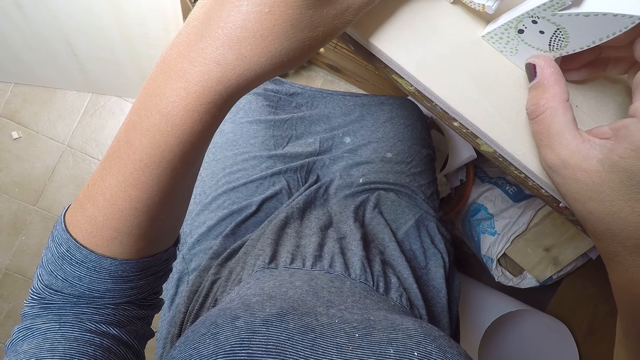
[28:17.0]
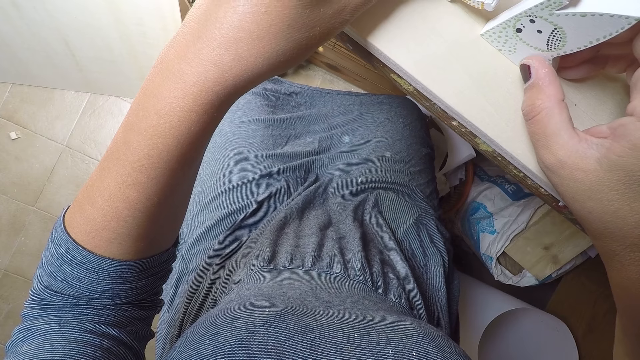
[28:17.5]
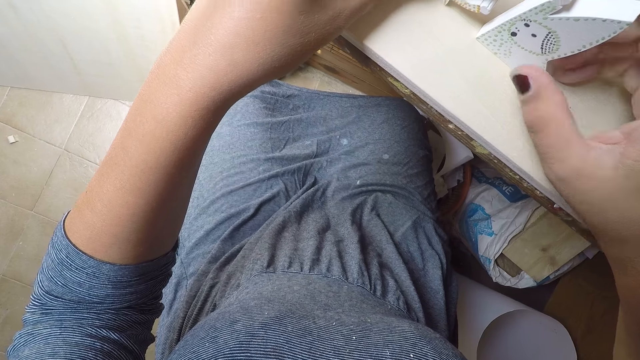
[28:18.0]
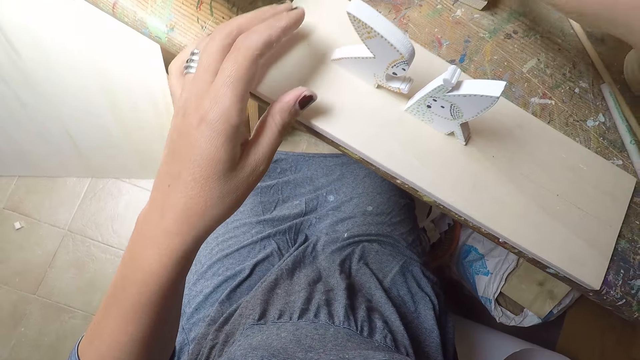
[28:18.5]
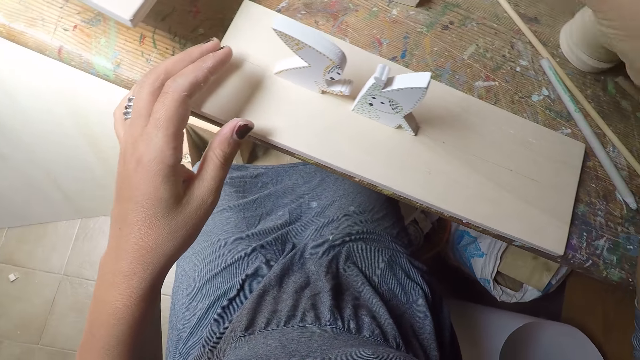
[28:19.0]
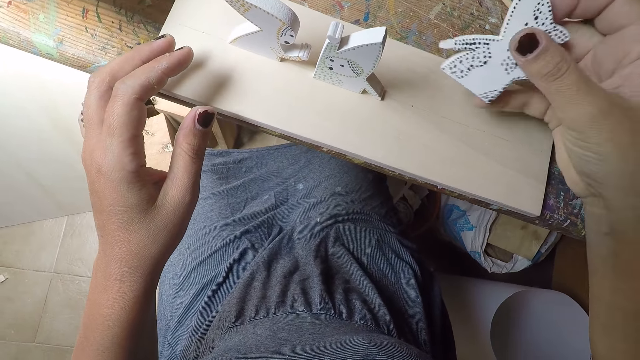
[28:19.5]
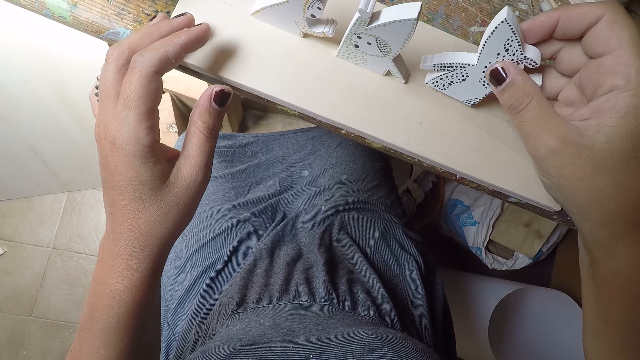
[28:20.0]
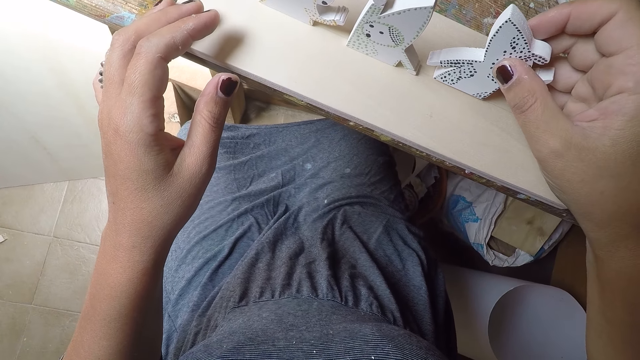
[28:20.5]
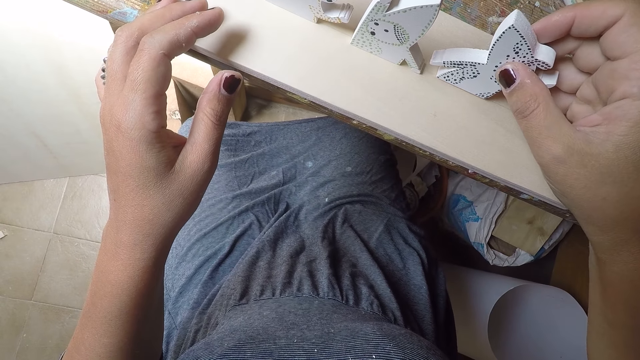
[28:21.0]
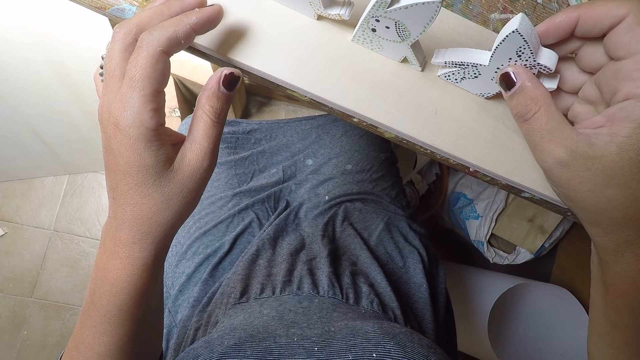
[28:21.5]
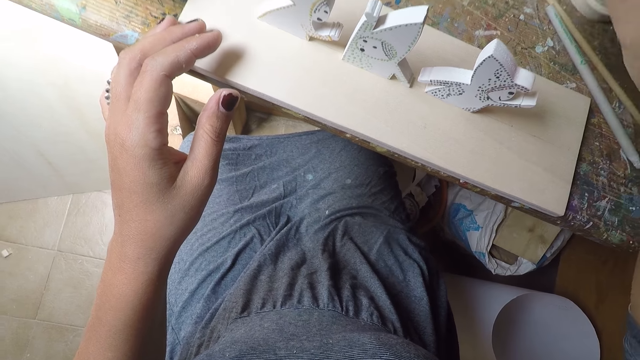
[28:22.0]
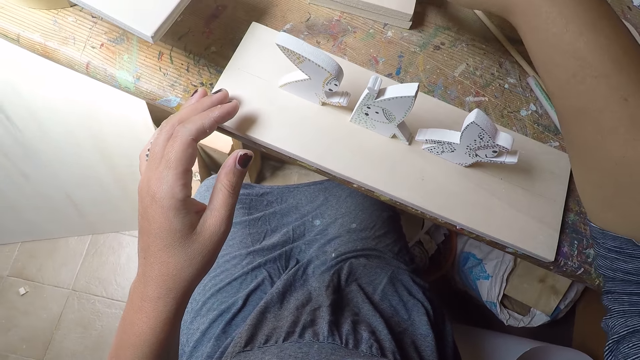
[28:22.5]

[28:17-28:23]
The camera wearer takes a crafted wood on the workshop table with her right hand. She places the crafted wood on the piece of wood with her right hand.

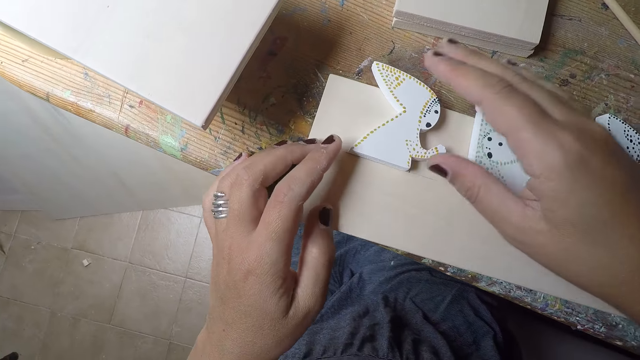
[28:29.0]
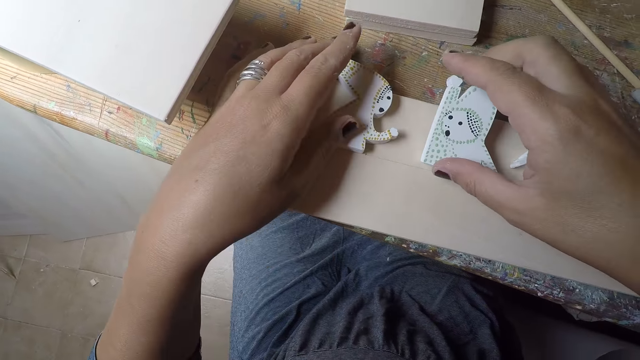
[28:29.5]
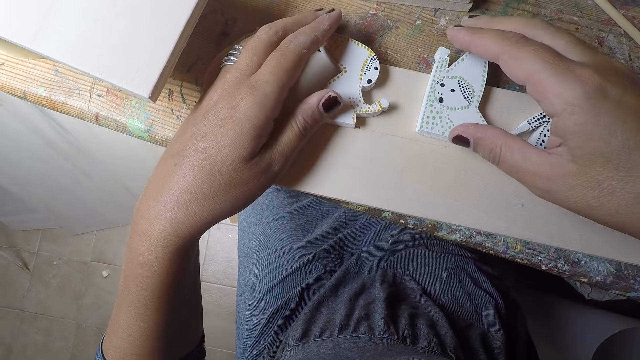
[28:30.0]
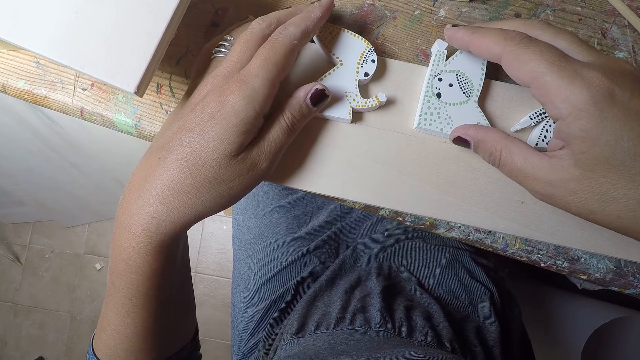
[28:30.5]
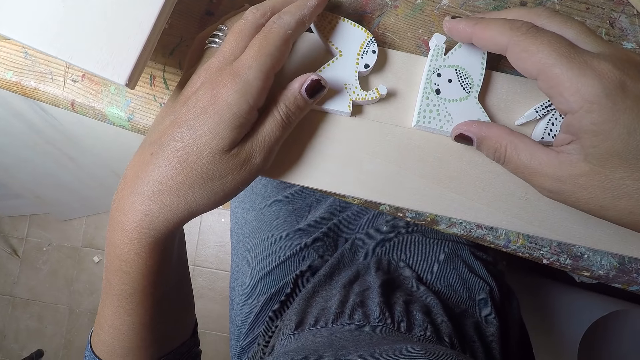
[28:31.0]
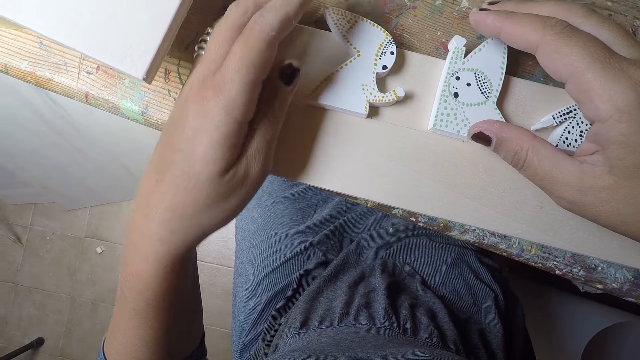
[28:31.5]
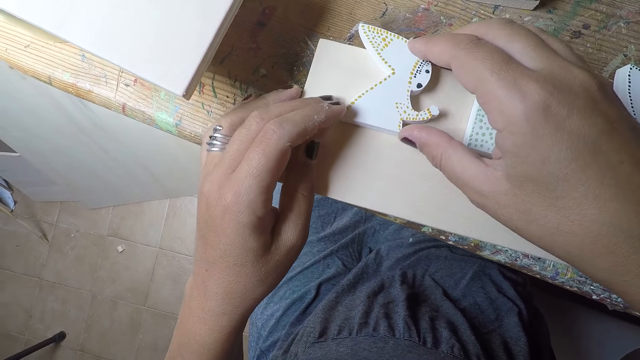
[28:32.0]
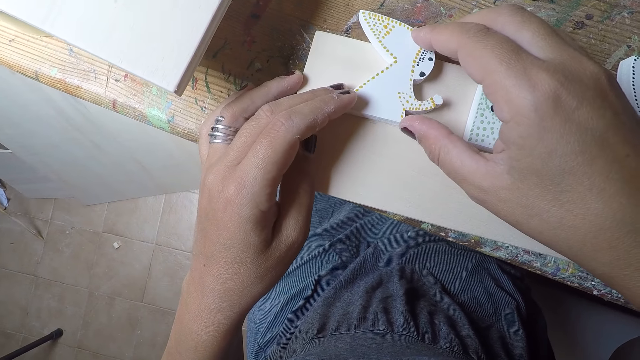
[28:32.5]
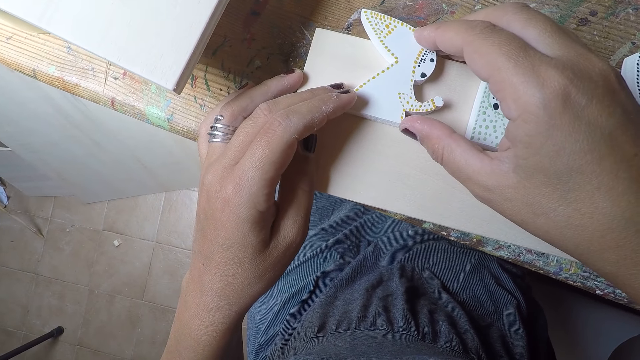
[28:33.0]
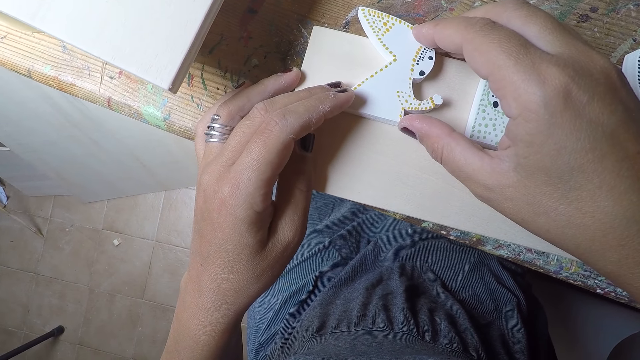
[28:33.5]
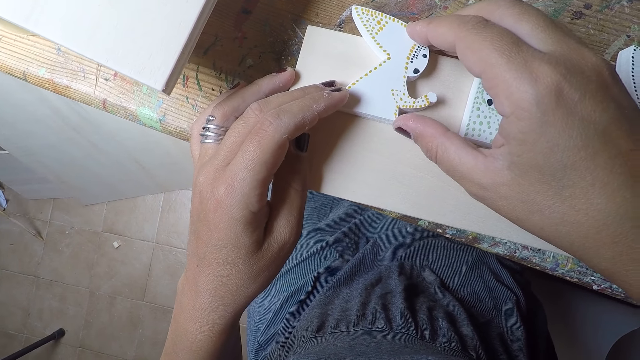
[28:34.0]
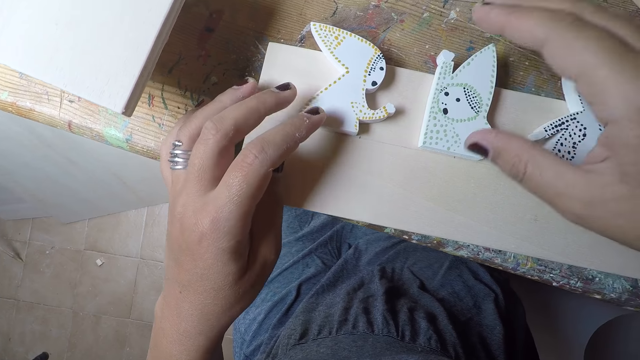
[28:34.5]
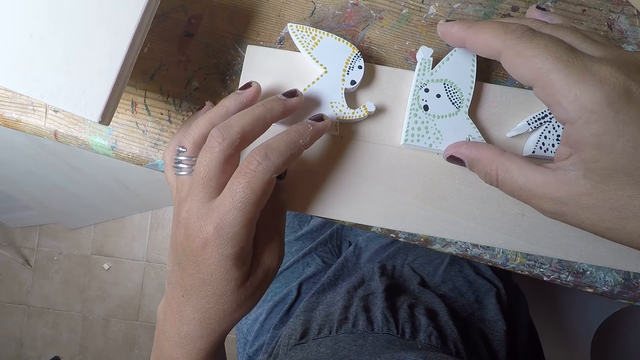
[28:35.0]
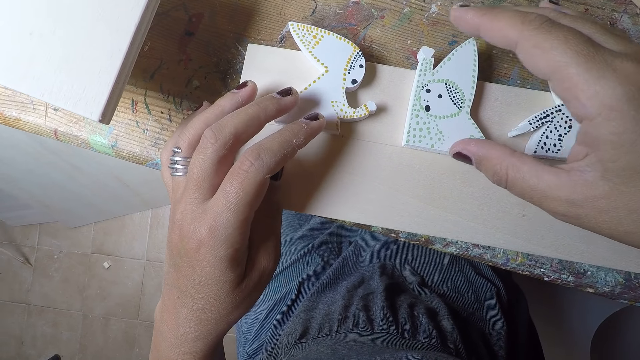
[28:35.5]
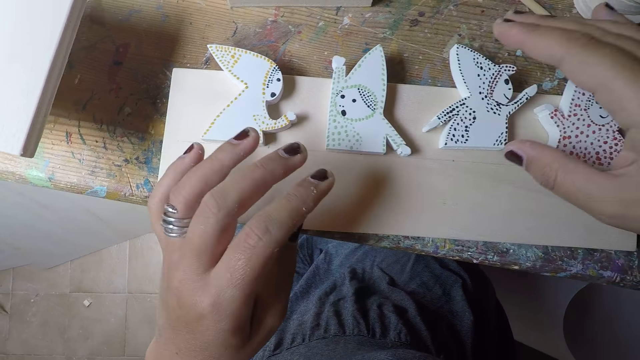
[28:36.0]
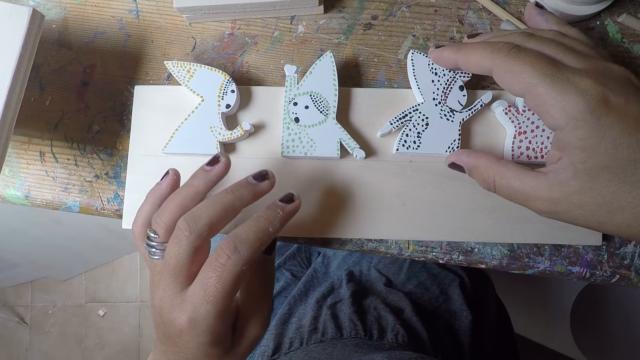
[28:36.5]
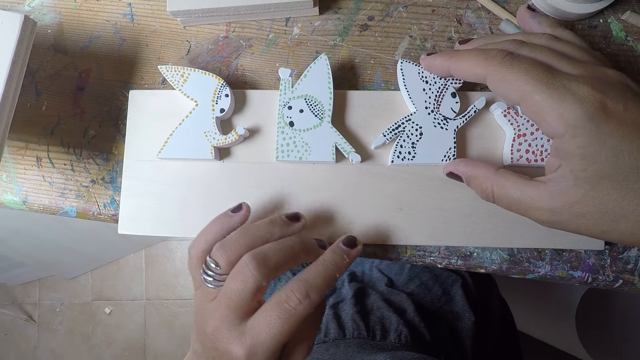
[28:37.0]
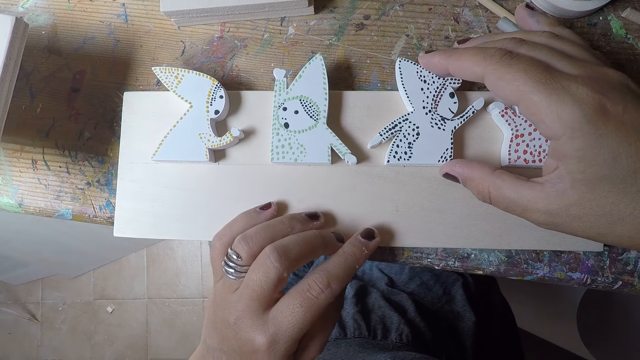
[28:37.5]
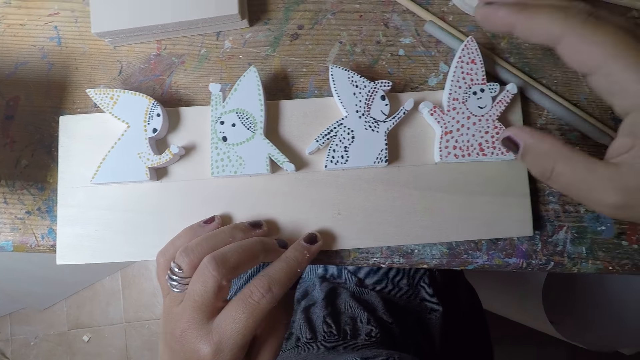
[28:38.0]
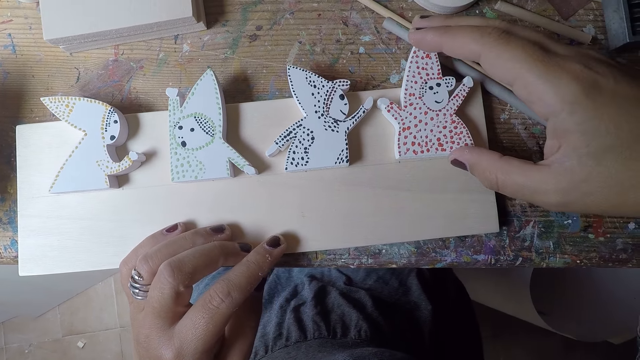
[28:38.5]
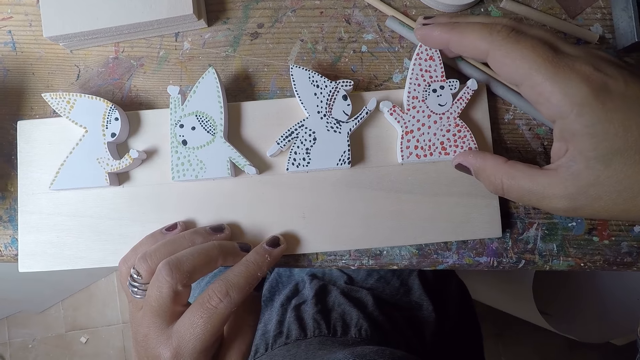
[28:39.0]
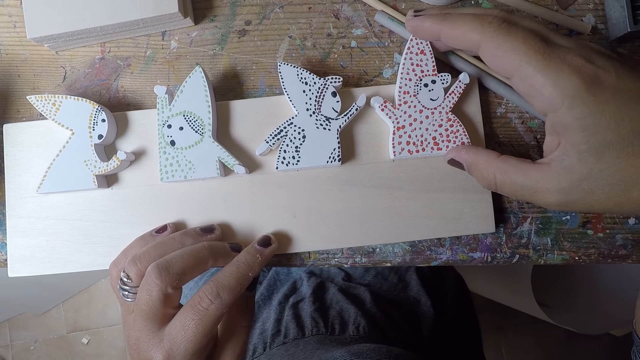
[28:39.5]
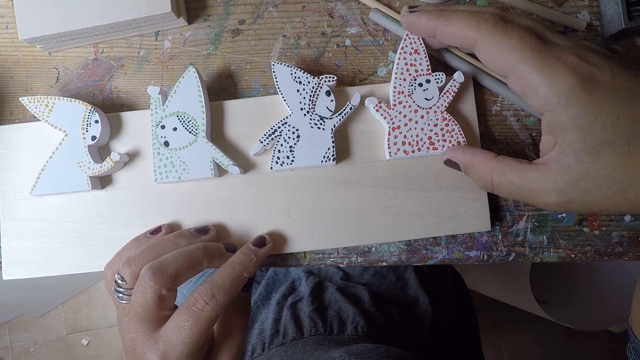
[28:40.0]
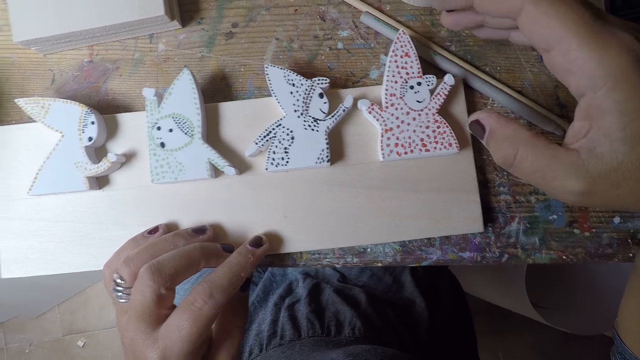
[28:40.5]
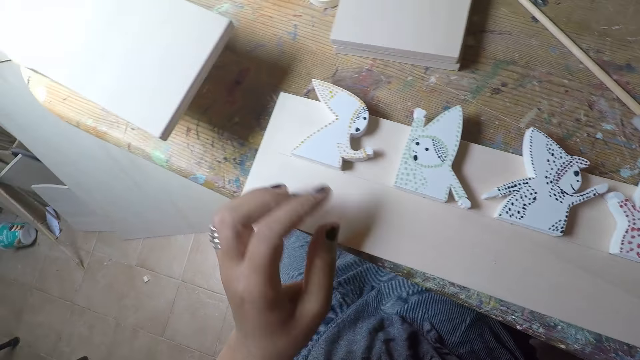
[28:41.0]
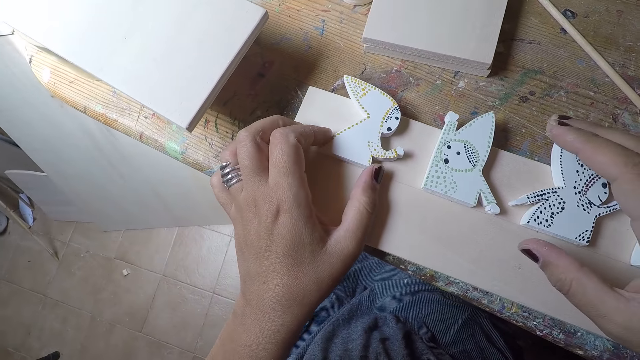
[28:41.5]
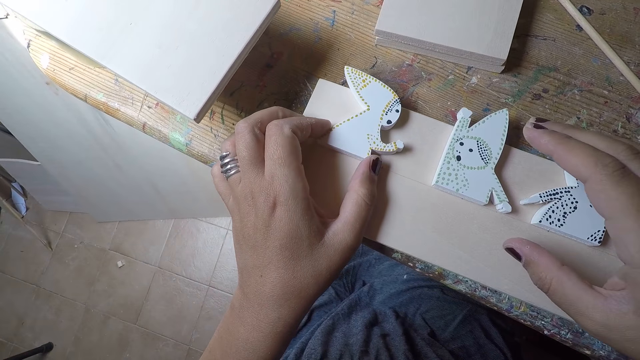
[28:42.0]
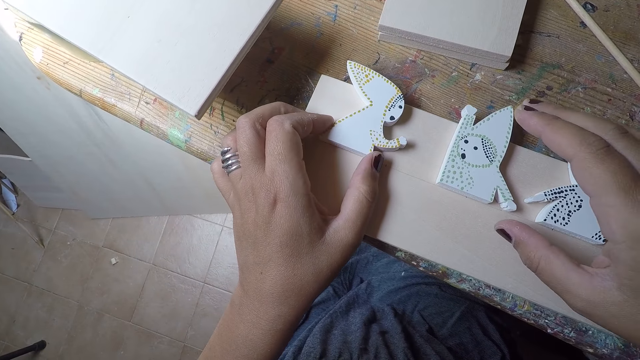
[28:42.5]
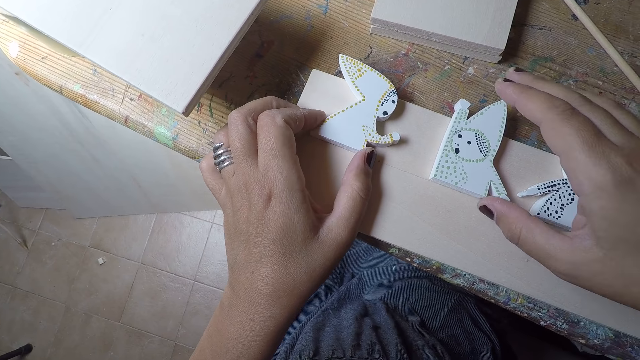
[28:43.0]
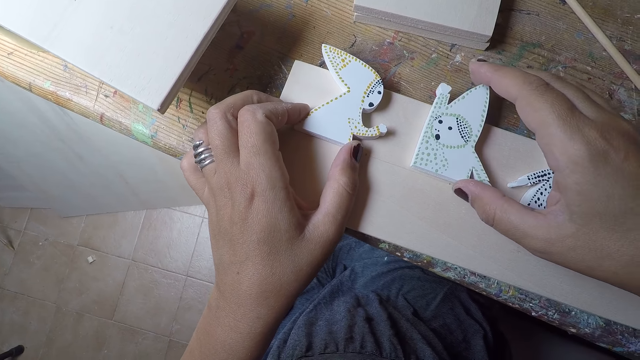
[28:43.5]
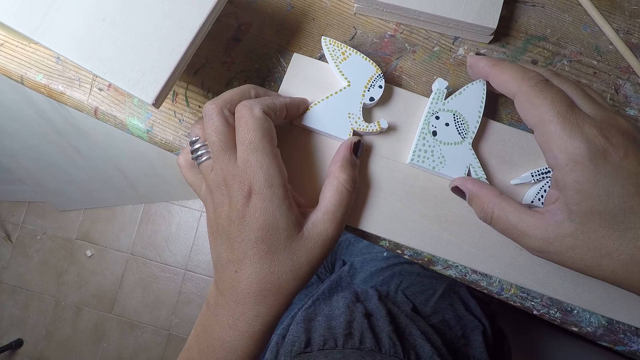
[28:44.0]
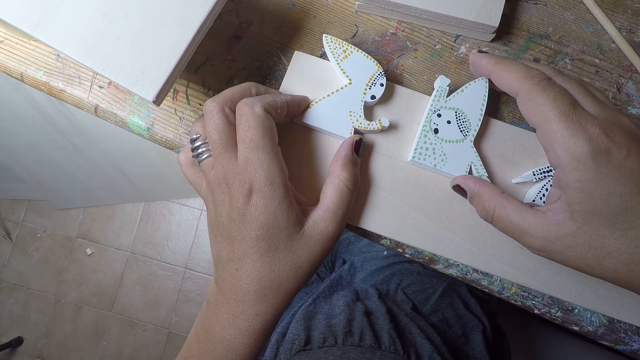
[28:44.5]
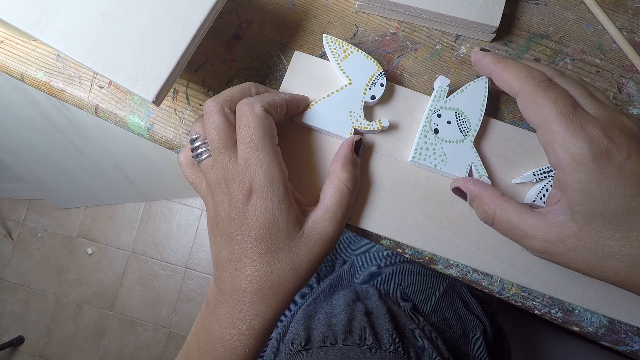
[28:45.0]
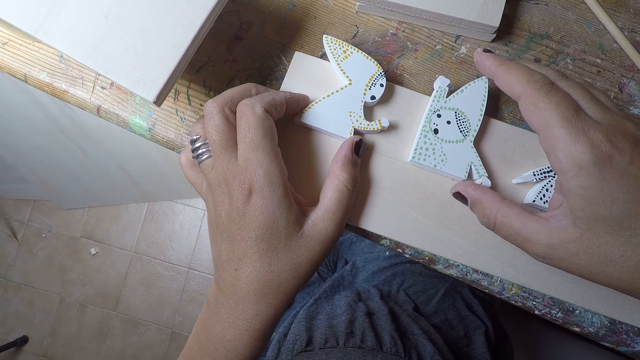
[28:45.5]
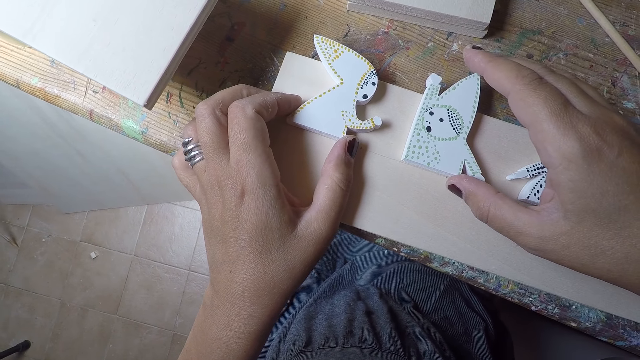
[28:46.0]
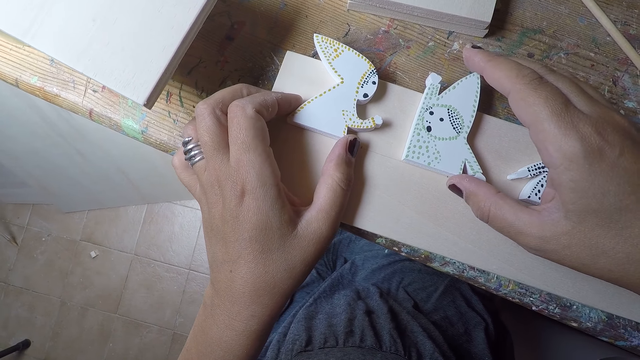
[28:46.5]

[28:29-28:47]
The camera wearer adjusts the crafted wood with her right hand. She adjusts the crafted wood with her left hand. She adjusts the crafted wood with both hands. She adjusts the crafted wood with her right hand repeatedly. She adjusts the crafted wood with her left hand. She adjusts the crafted wood with her right hand.
